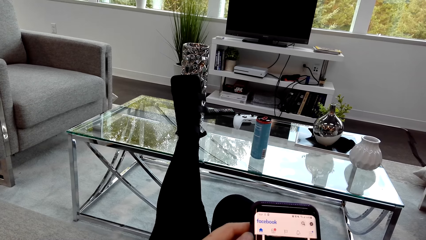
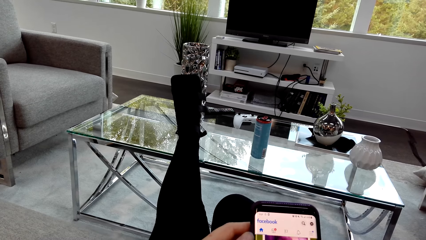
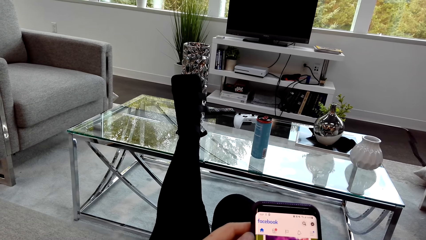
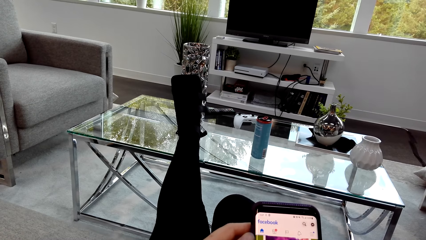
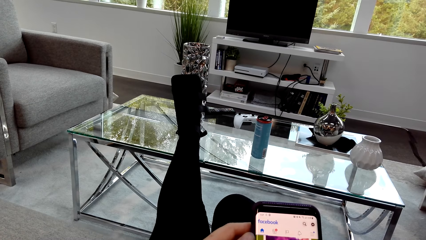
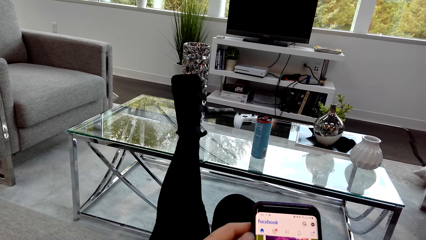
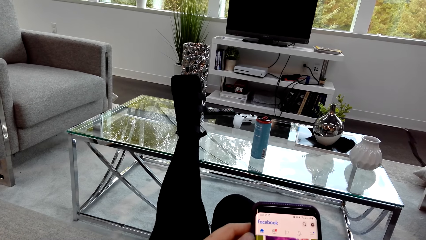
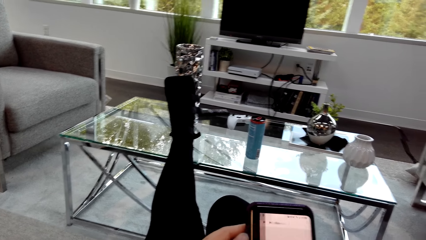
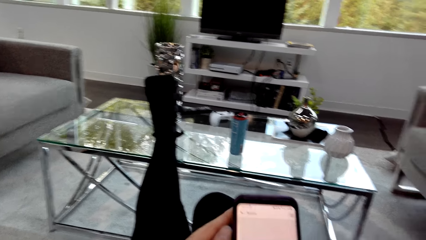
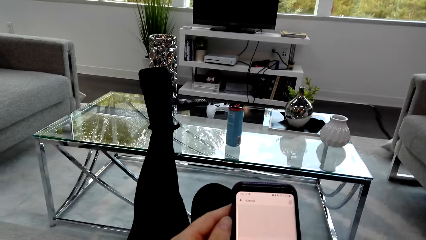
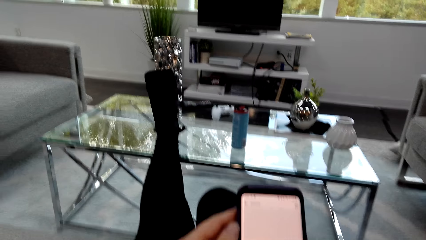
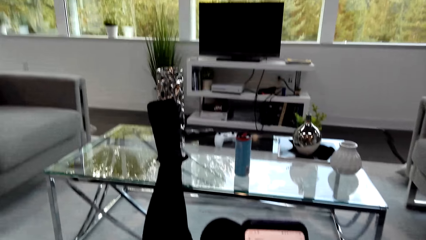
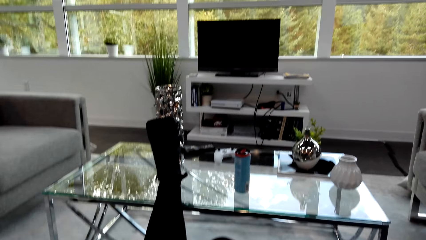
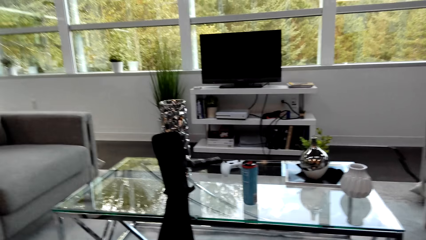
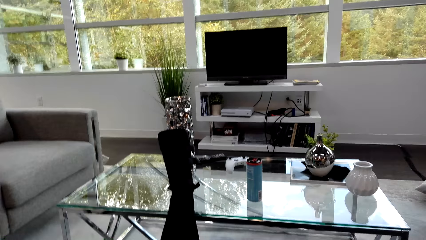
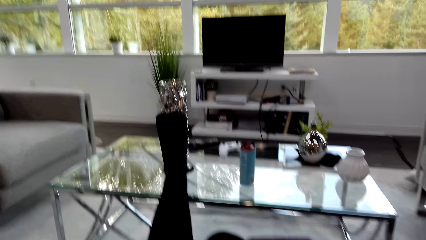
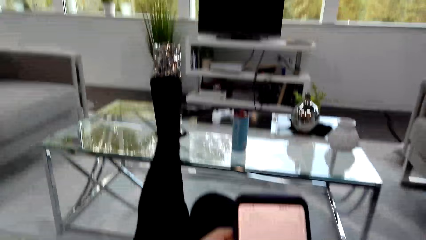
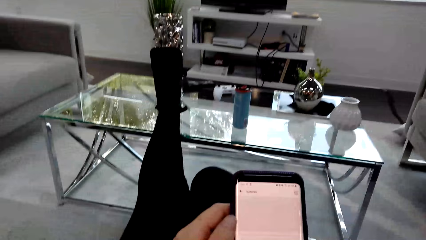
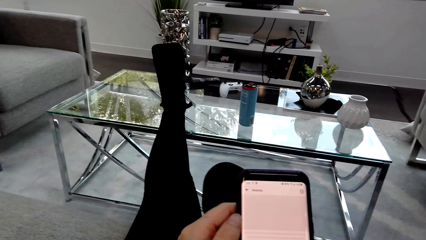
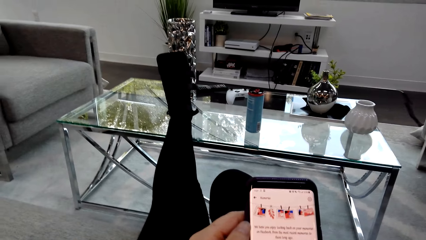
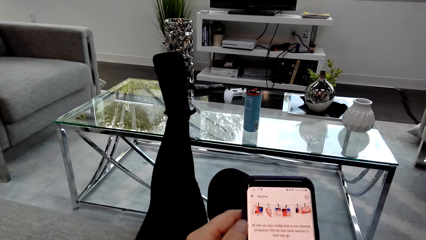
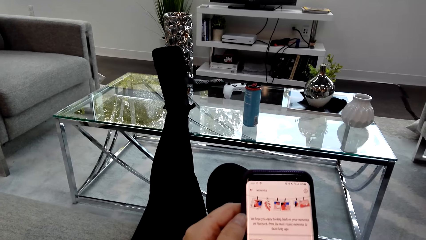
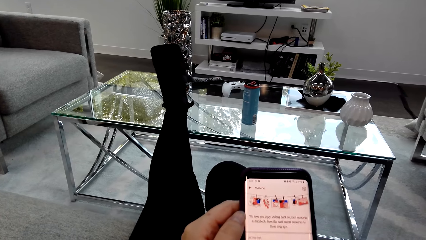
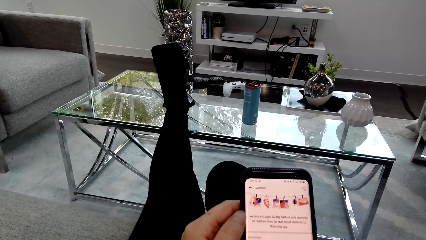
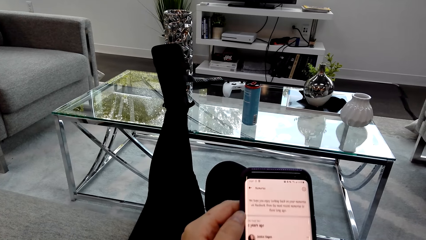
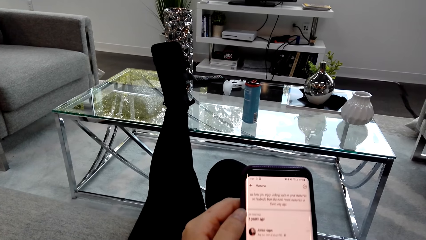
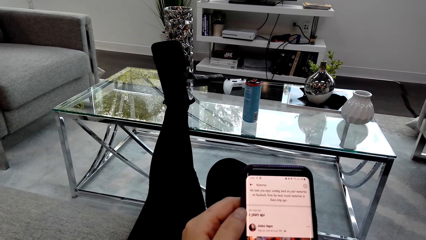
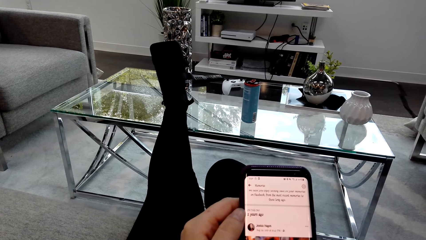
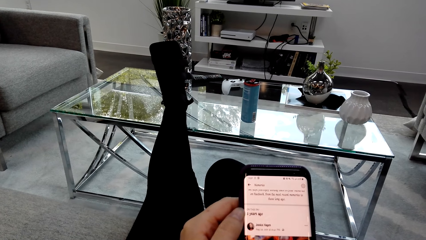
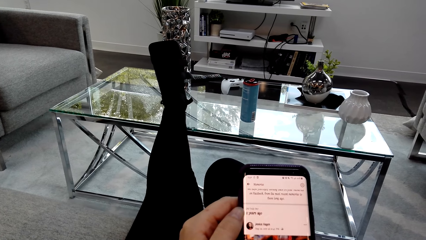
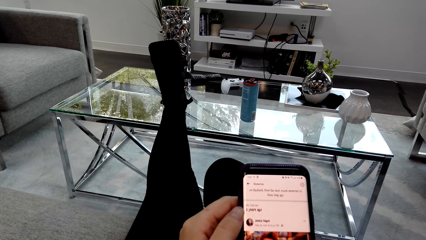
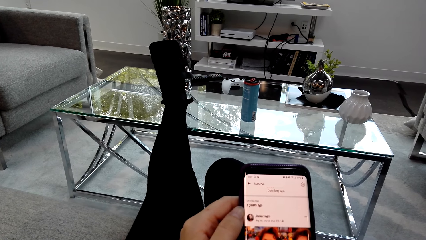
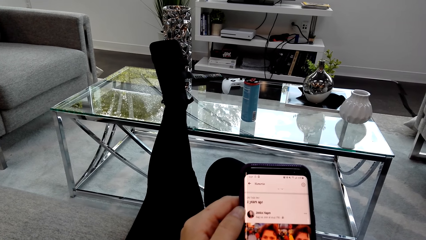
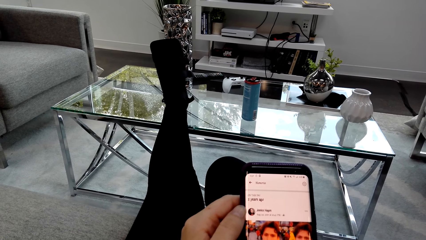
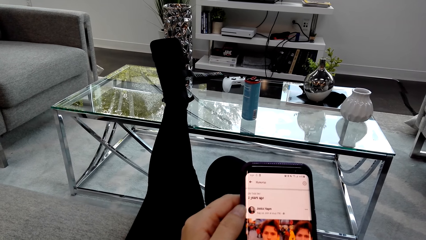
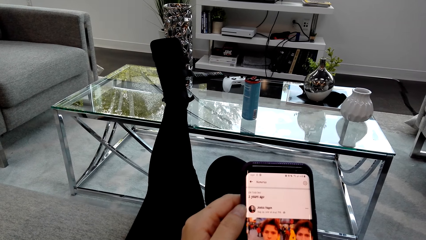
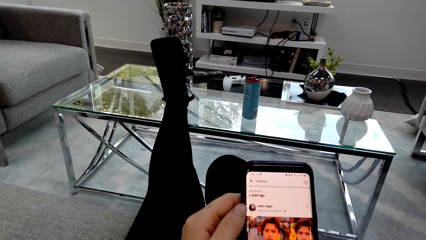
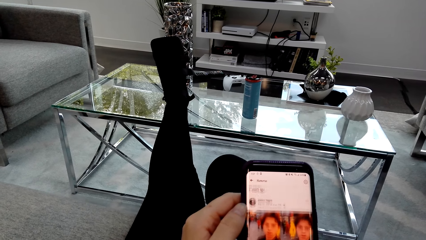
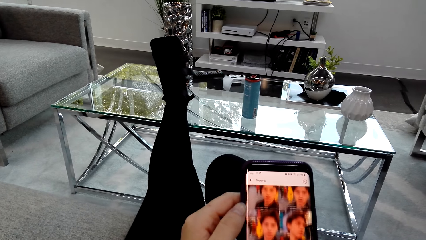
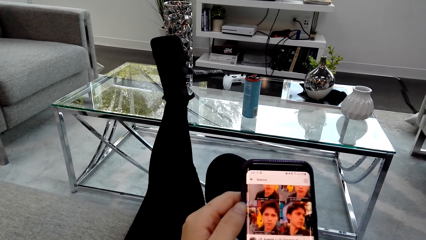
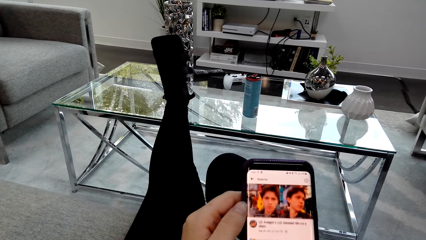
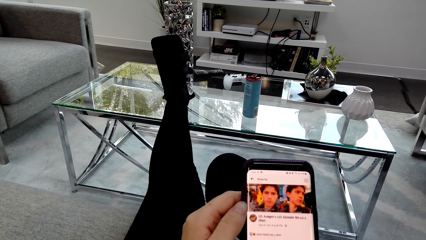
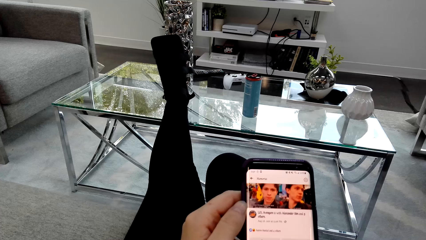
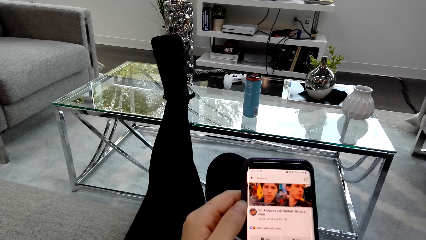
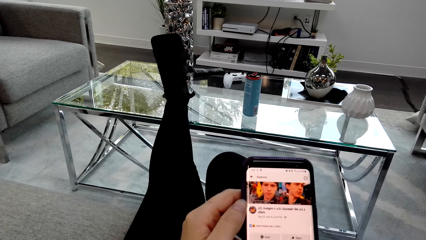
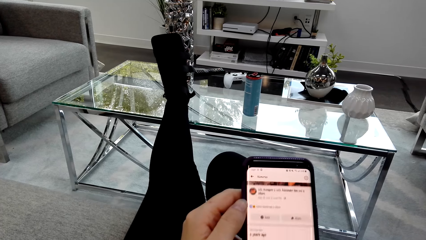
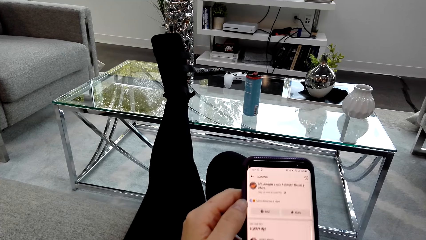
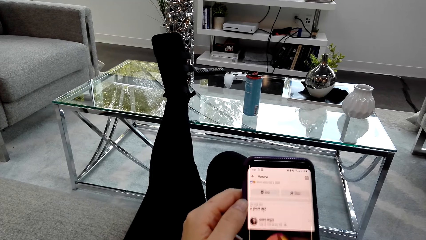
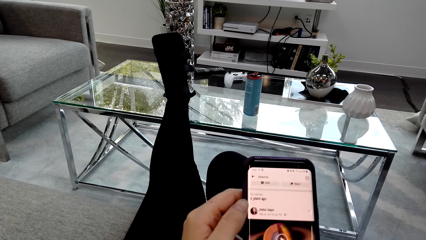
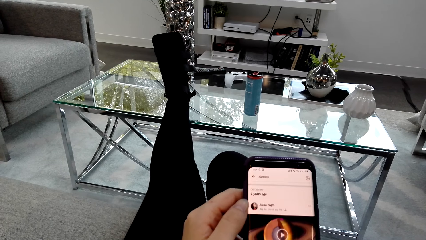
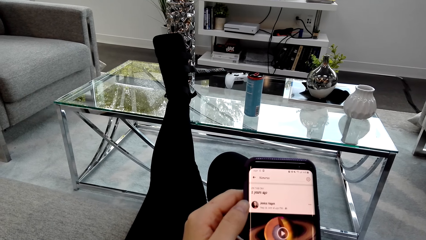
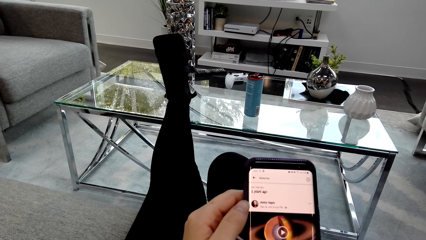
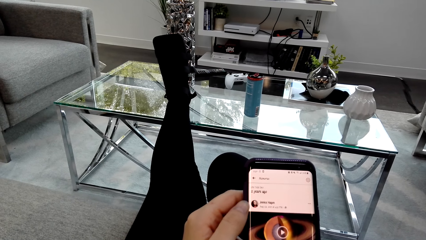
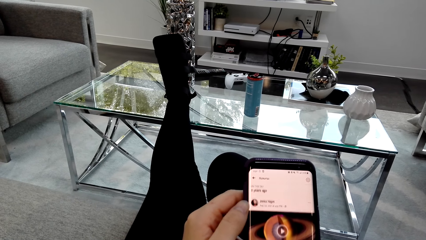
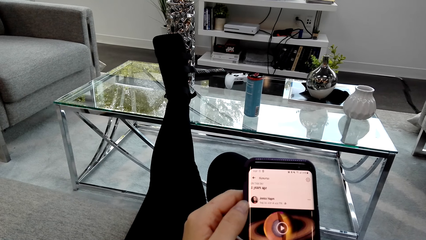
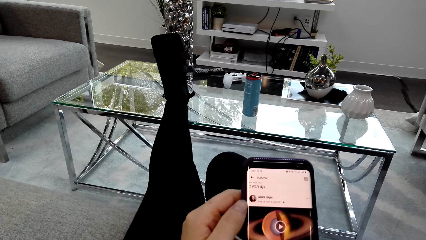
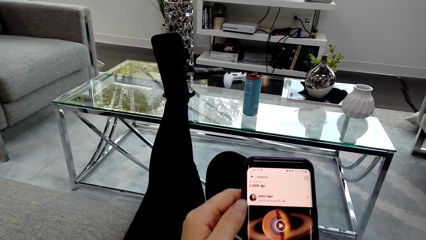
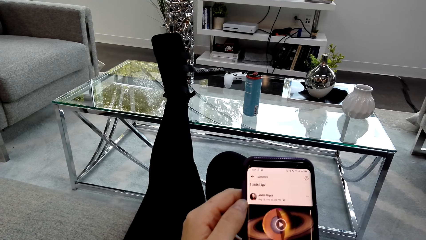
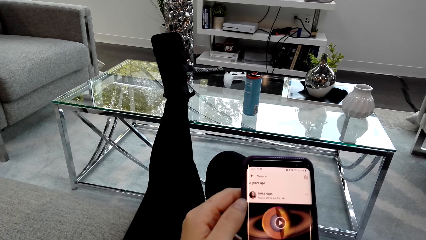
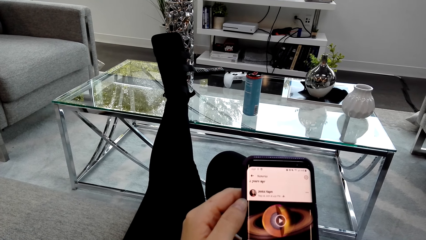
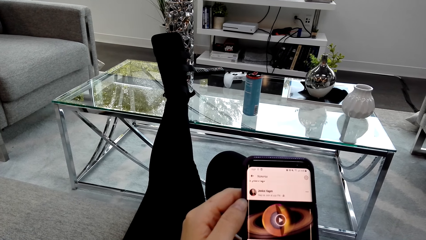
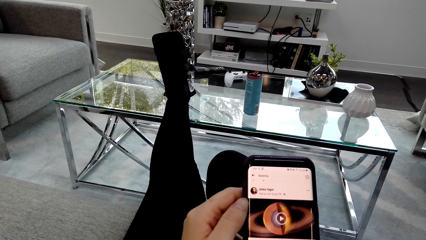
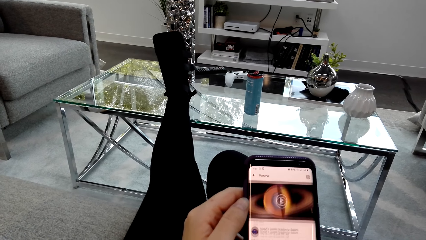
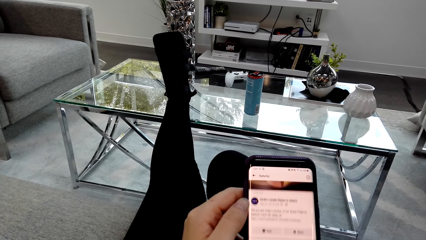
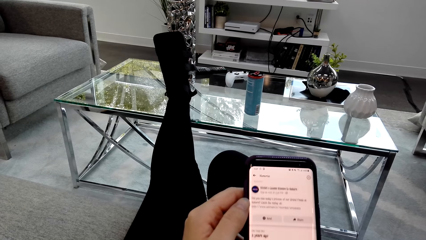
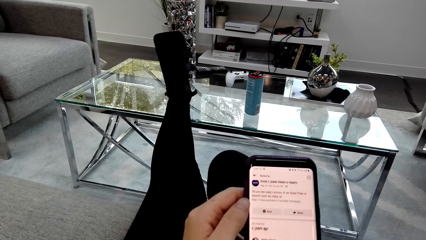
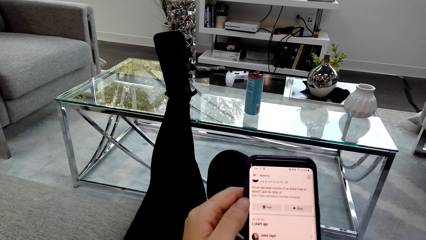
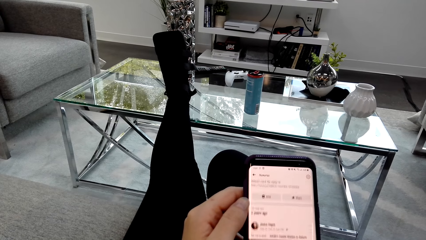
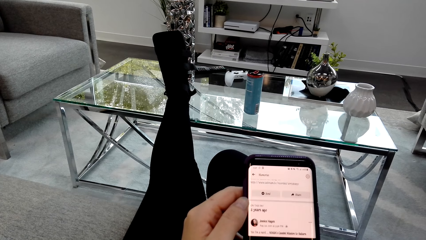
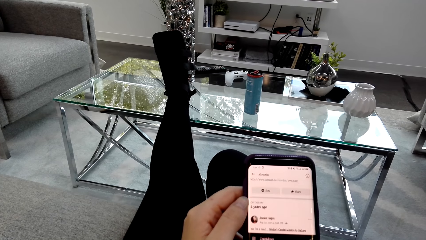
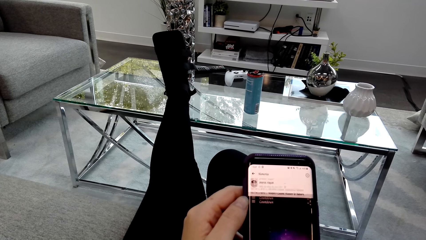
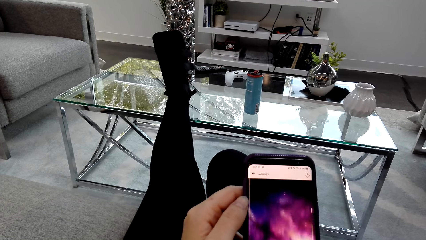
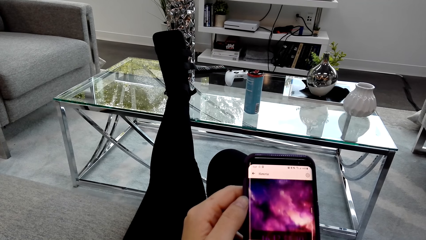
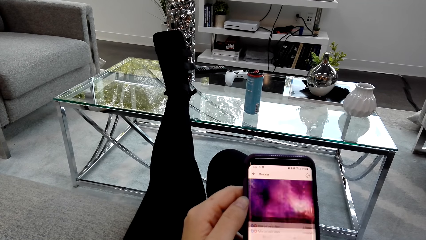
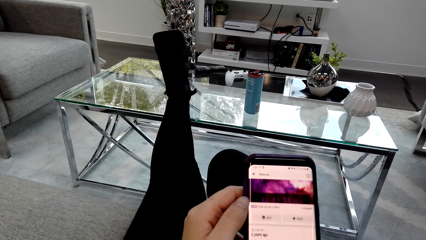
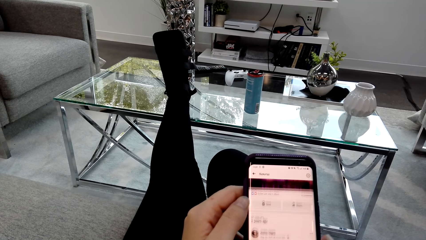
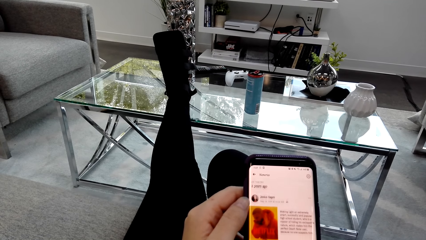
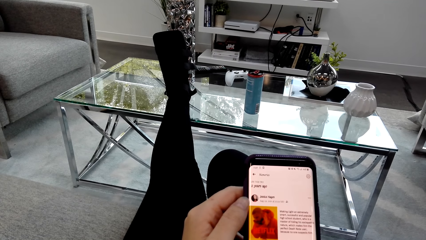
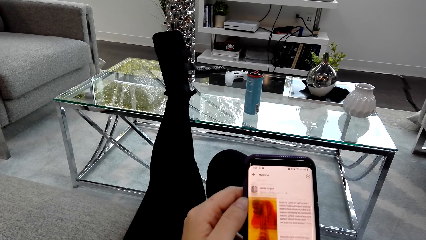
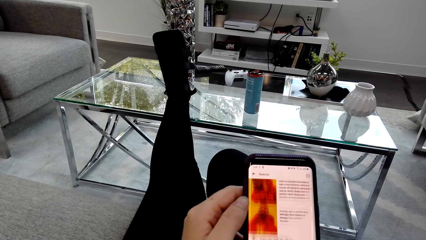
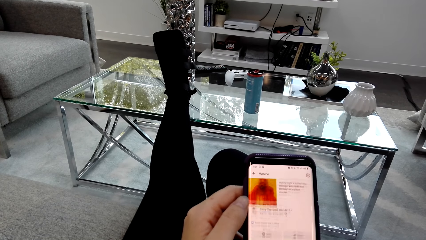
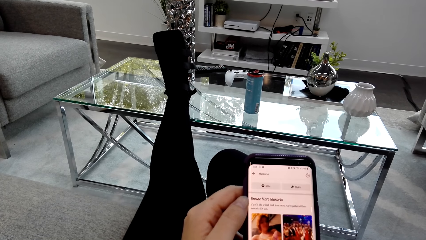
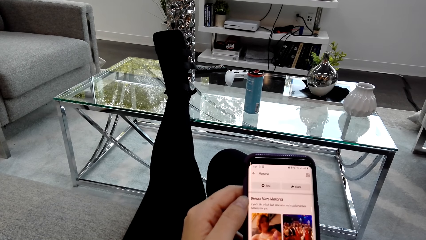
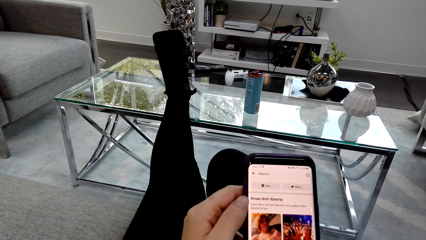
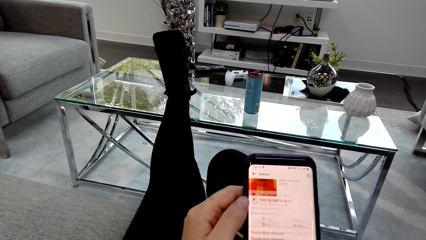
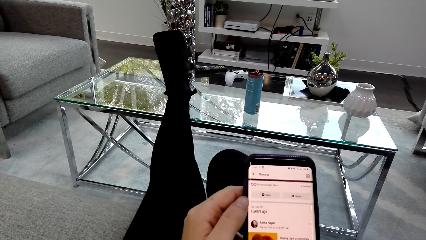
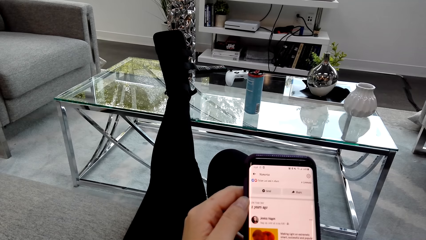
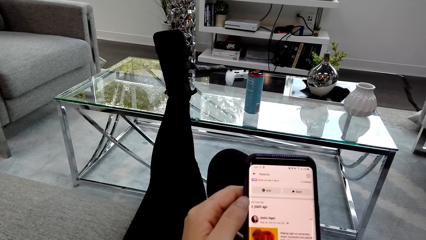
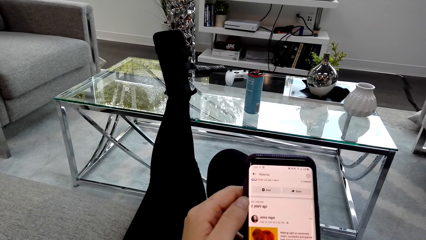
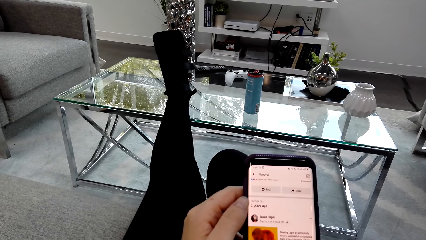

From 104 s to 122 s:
The camera wearer looks around. They scroll the phone and hold the phone. They scroll the phone.
